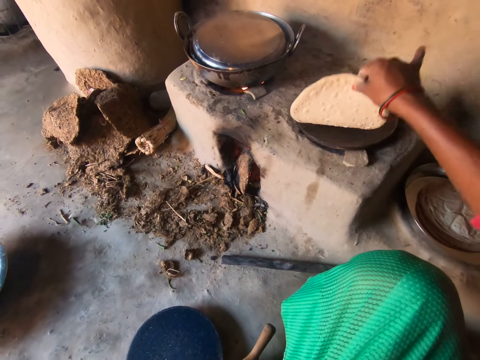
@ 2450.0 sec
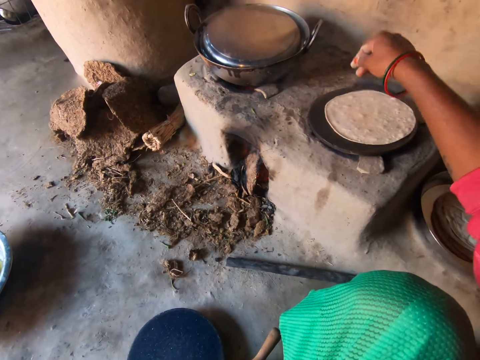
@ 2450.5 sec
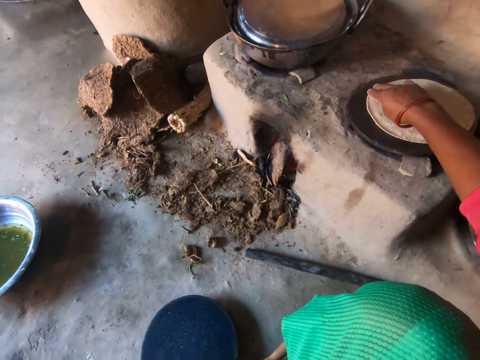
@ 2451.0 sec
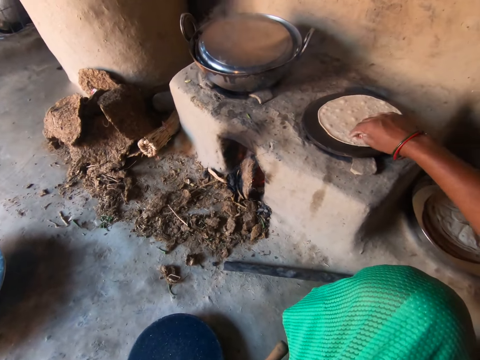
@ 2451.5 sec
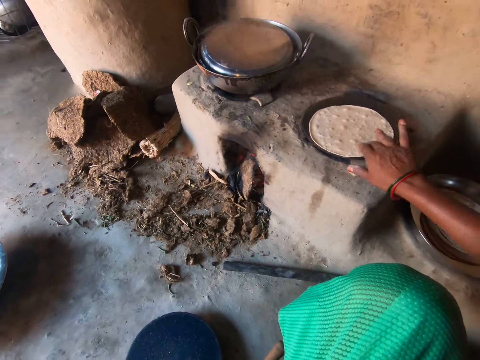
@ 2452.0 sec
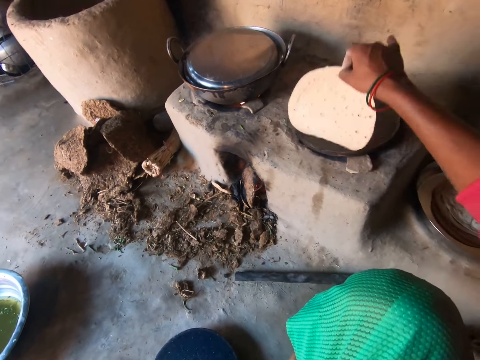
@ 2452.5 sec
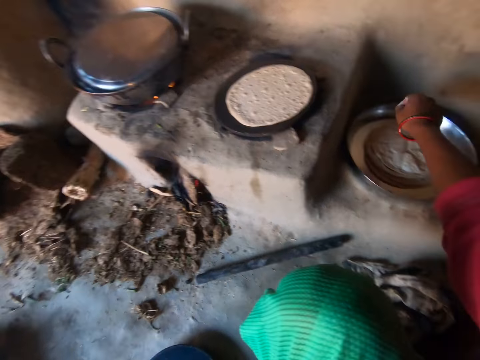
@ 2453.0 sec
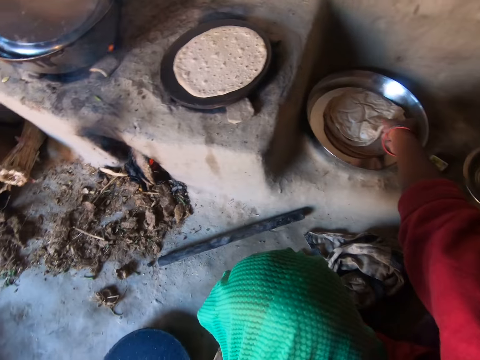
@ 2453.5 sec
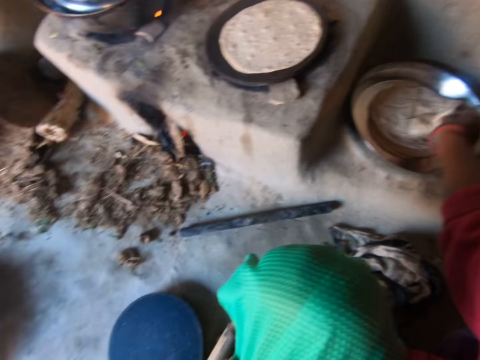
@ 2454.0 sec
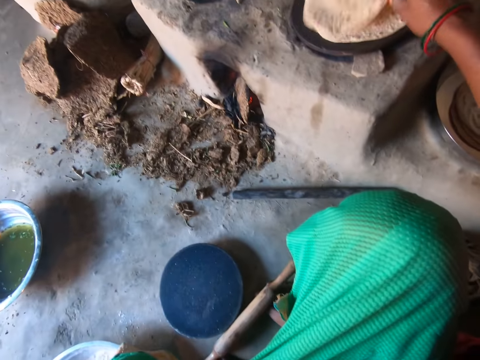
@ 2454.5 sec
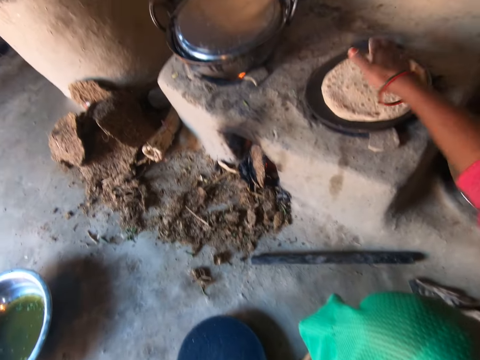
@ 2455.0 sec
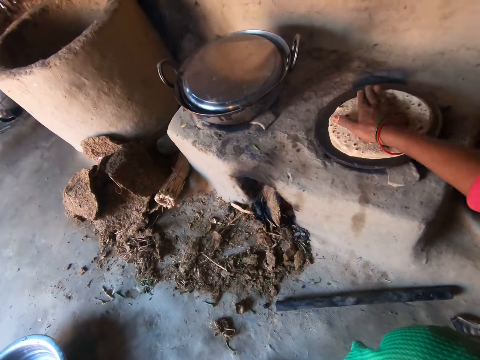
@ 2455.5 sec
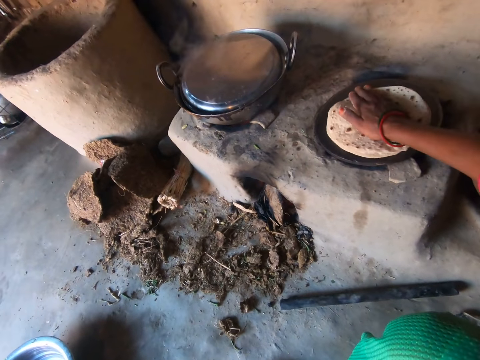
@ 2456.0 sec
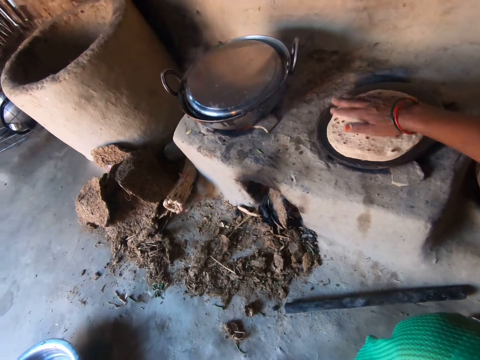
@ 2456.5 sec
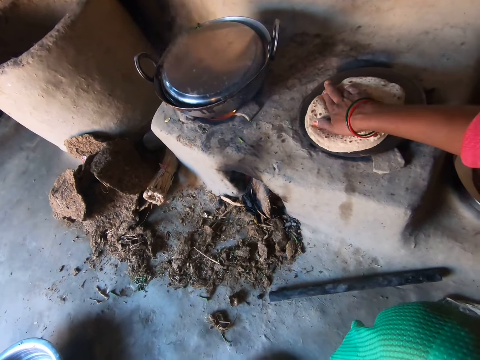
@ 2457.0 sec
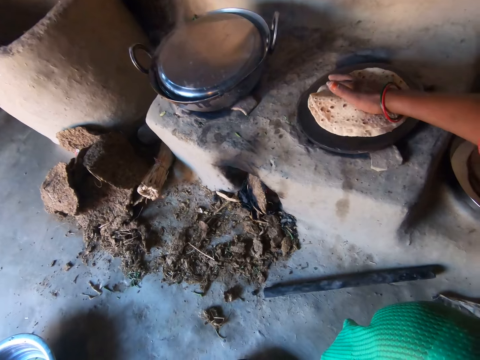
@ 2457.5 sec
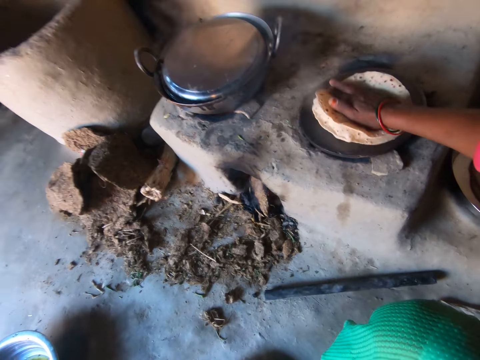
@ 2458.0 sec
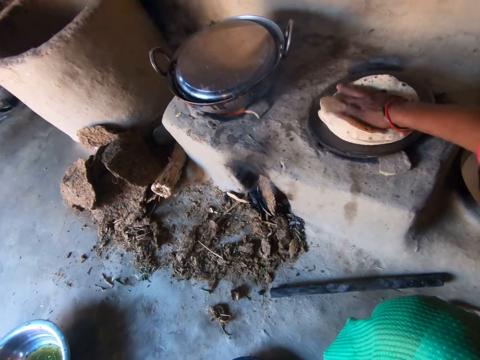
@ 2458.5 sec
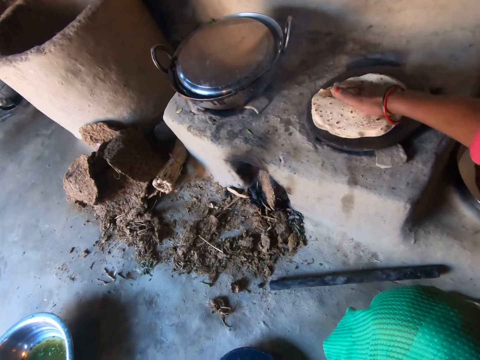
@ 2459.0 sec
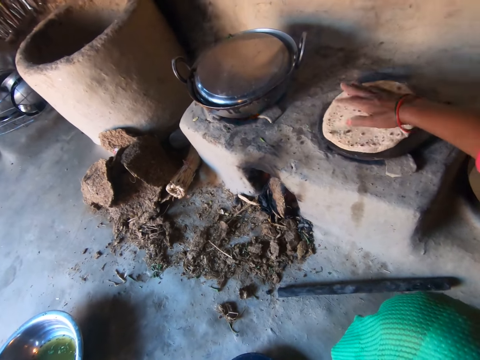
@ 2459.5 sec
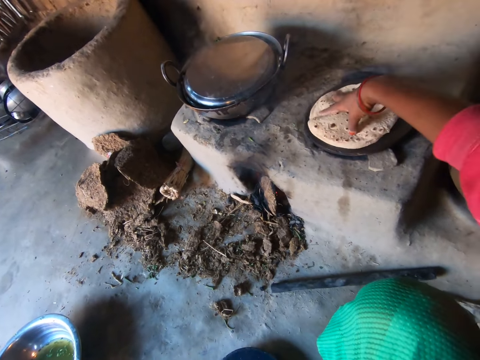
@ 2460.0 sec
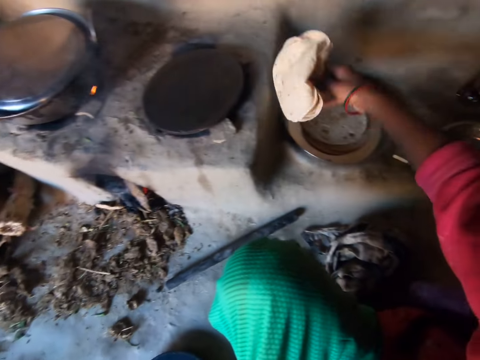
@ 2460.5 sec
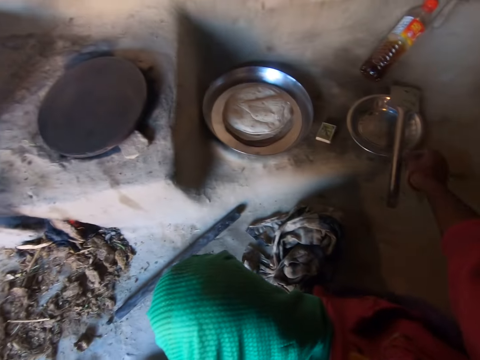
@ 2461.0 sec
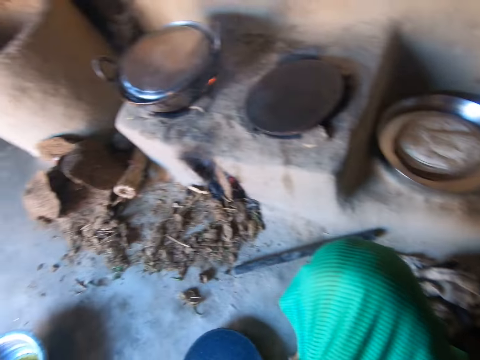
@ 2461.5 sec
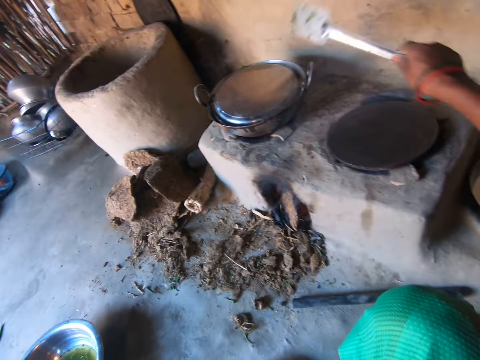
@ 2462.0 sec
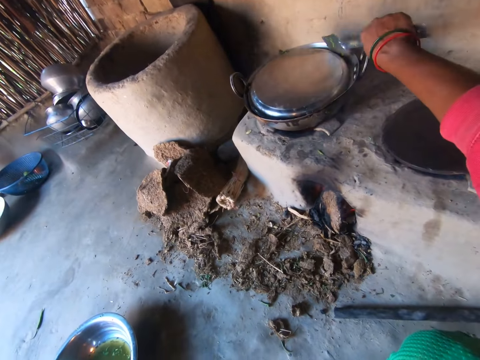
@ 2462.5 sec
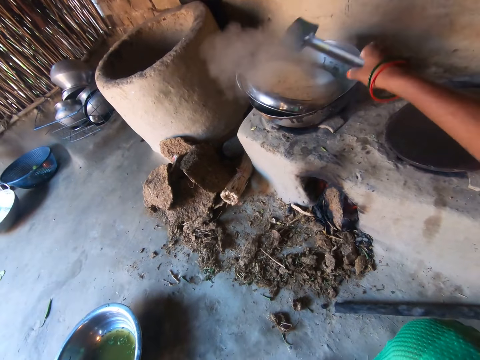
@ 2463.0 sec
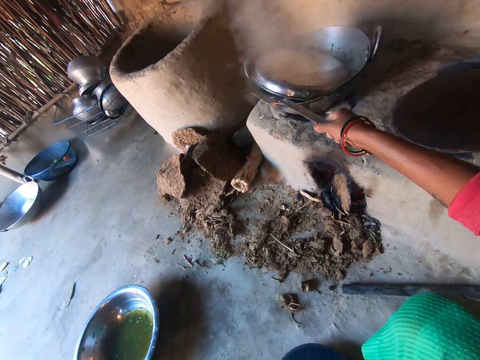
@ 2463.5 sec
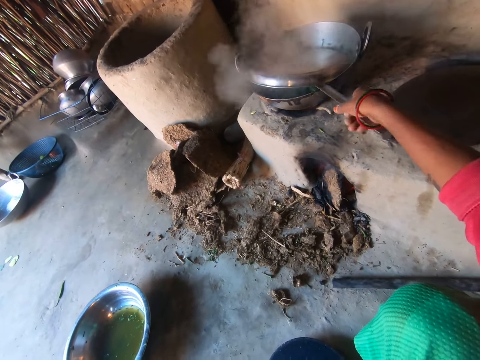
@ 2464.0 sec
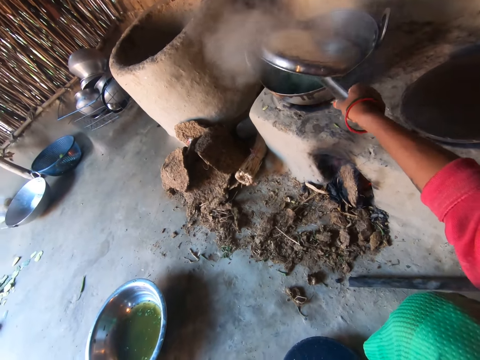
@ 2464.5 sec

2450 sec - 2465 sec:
The camera wearer turns the flatbread. She wipes the flatbread. She flips the chapati on the pan with her right hand. She takes a chapati on a tray with her right hand. She places the chapati on the chapati on the pan. She stirs the chapati on the pan with the chapati. She presses the flatbread repeatedly. She grabs the chapatis. She drops the chapatis on the tray with chapati. She grabs a spoon or spatula on a plate with her right hand. She hits a tray with the spatula. She lifts a pot cover with the spoon.

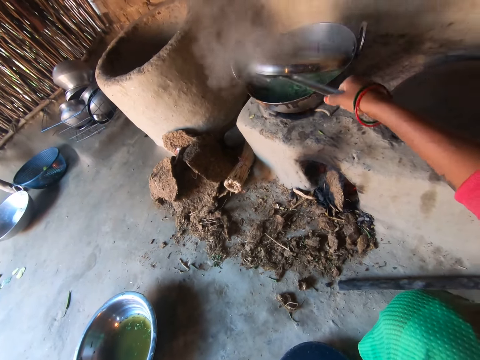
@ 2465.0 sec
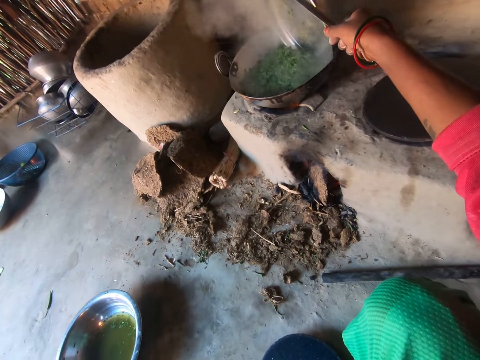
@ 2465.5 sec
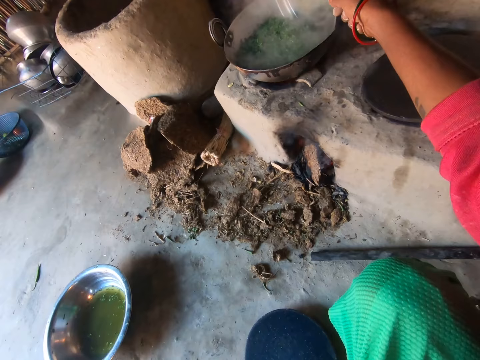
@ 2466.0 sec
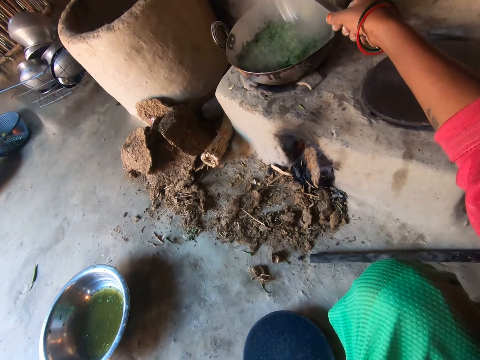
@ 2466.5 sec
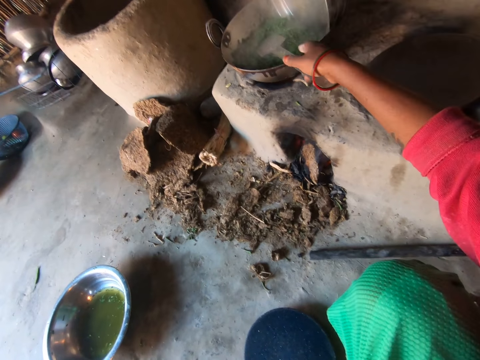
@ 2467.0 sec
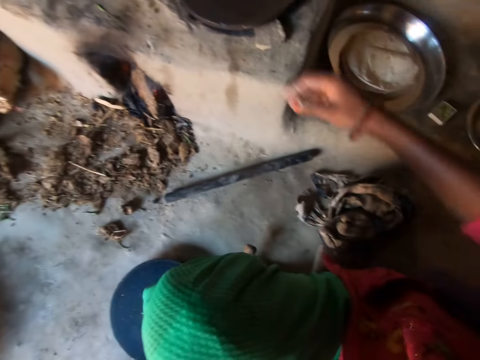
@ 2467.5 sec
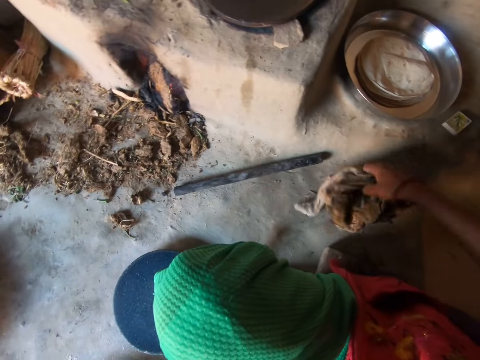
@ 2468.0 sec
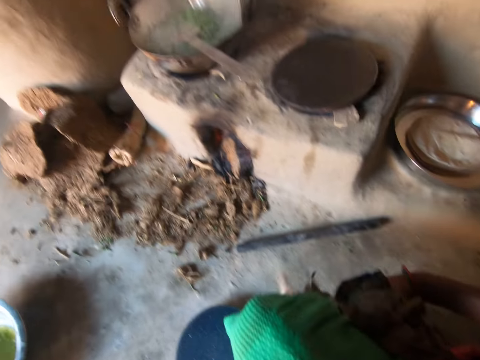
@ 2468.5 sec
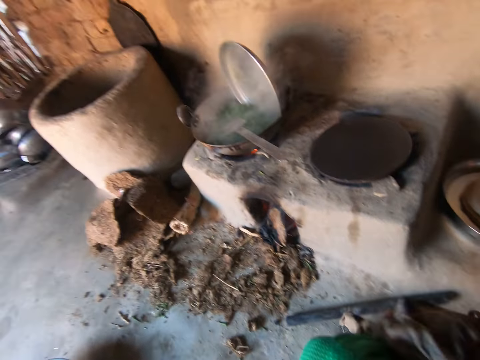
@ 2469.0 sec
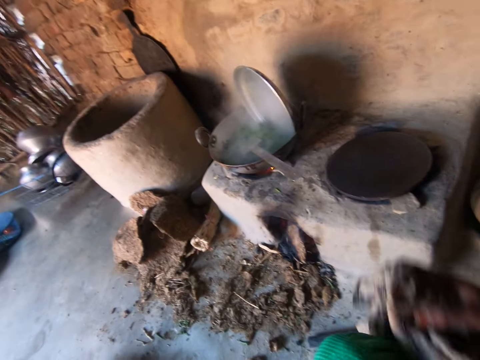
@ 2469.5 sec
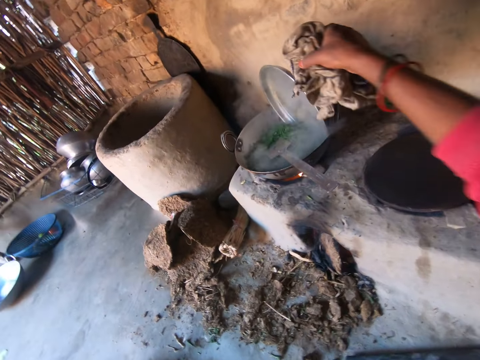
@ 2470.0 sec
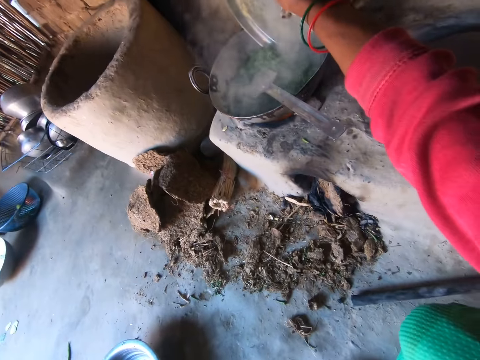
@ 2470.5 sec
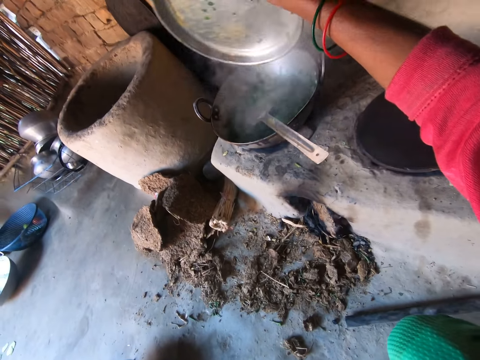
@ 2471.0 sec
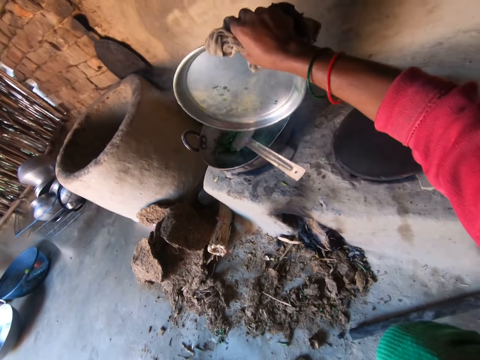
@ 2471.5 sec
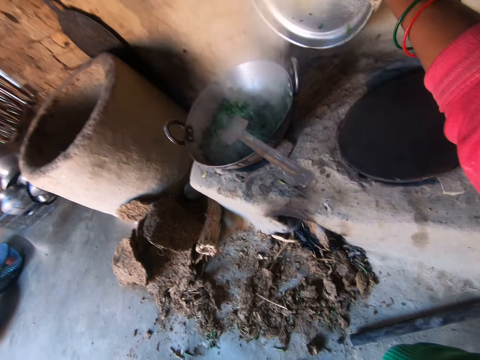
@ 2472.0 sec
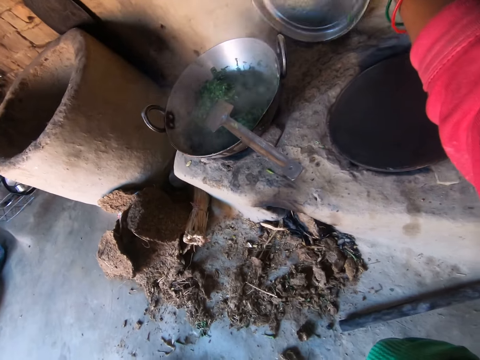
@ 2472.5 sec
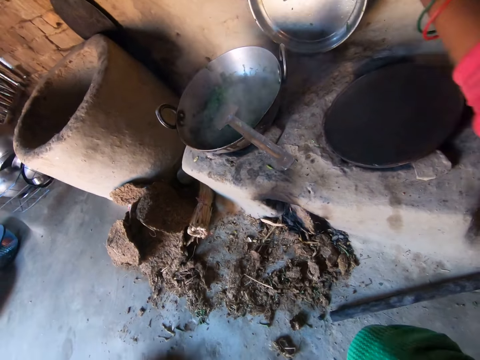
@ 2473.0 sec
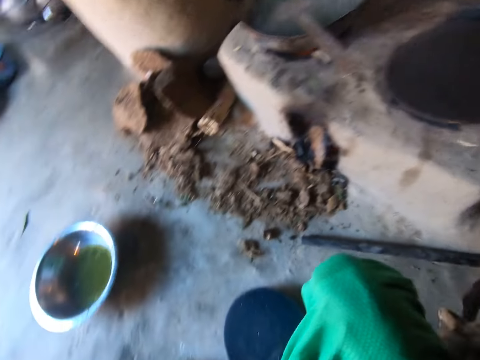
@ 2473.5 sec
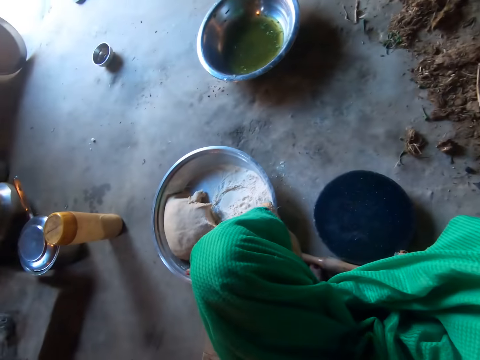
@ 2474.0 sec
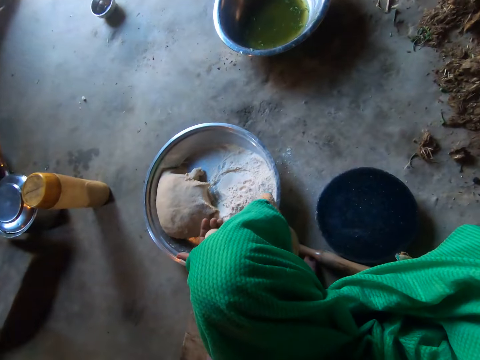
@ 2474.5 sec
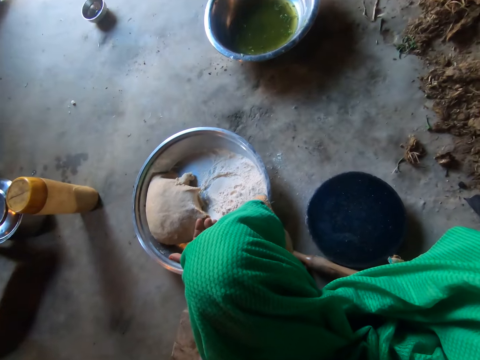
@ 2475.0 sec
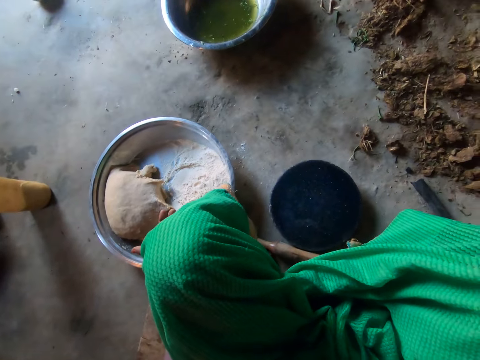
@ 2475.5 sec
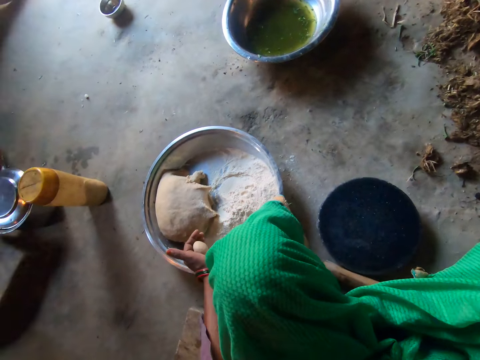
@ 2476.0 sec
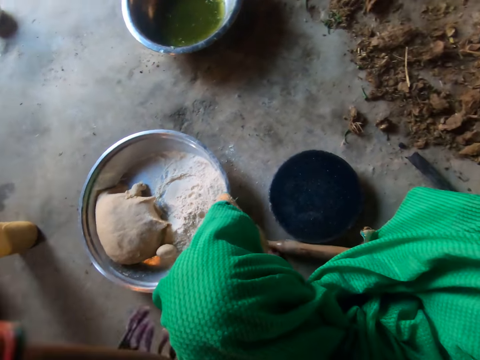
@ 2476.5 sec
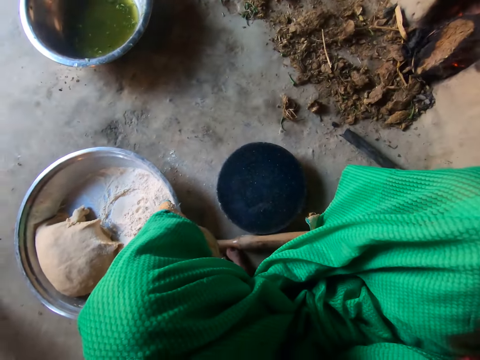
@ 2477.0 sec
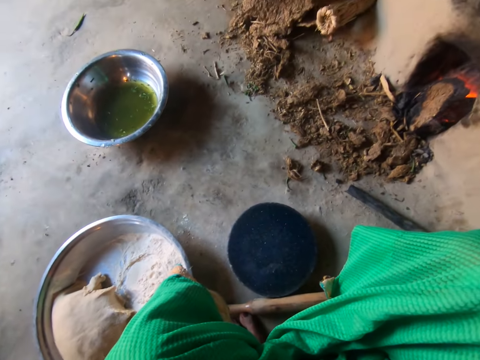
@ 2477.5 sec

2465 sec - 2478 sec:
The camera wearer drops the spoon in the pot of vegetables. She carries a rag on the floor with her right hand. She picks up a cloth. She carries the cover of the pot with the rag in her right hand. She picks up a tray. She hits the tray on a pan. She places the cover of the pot on a stove beside the wall. She drops the dough in her left hand on the tray.
